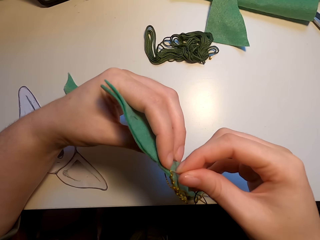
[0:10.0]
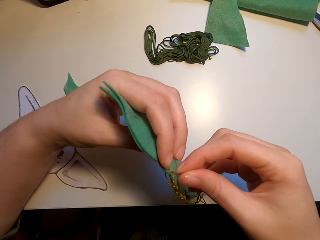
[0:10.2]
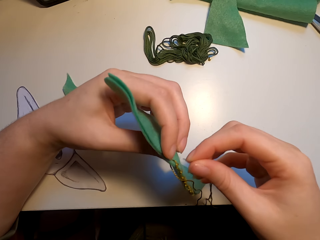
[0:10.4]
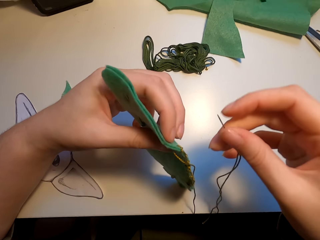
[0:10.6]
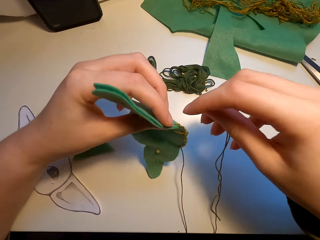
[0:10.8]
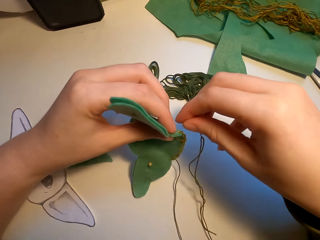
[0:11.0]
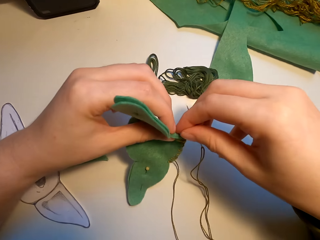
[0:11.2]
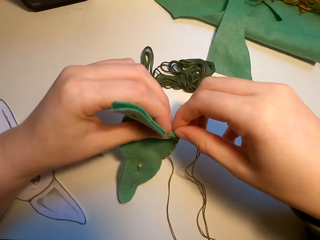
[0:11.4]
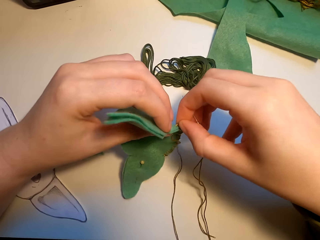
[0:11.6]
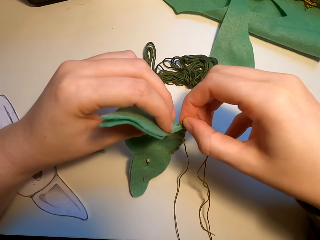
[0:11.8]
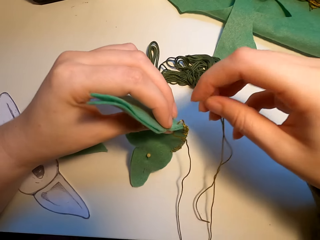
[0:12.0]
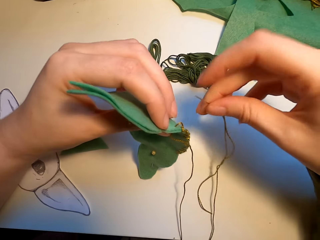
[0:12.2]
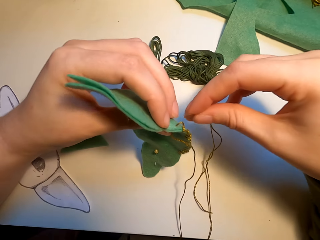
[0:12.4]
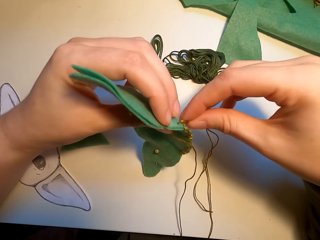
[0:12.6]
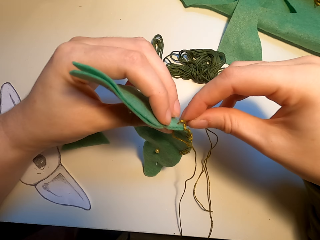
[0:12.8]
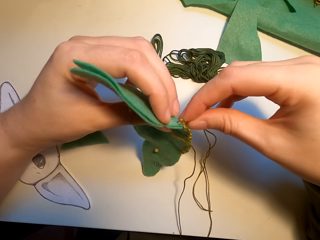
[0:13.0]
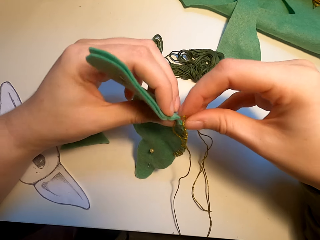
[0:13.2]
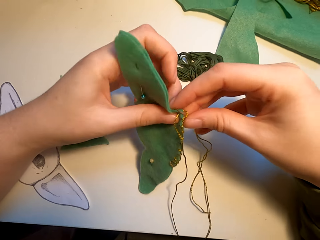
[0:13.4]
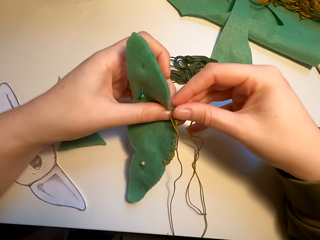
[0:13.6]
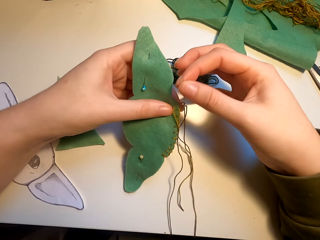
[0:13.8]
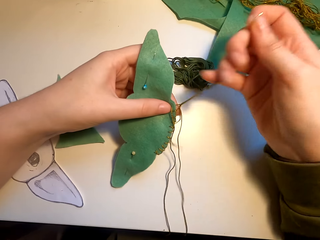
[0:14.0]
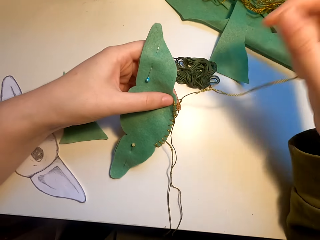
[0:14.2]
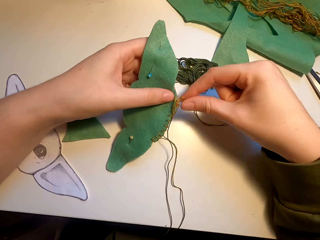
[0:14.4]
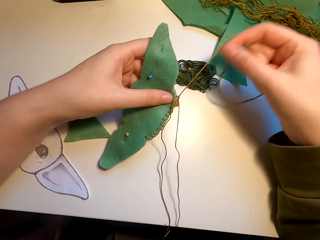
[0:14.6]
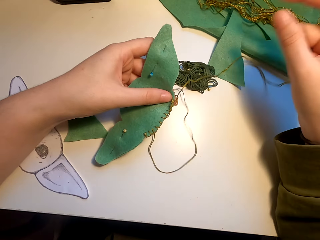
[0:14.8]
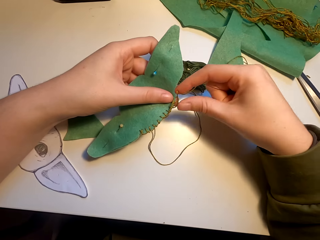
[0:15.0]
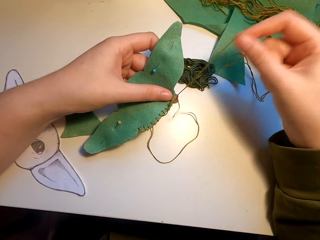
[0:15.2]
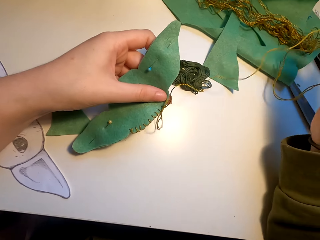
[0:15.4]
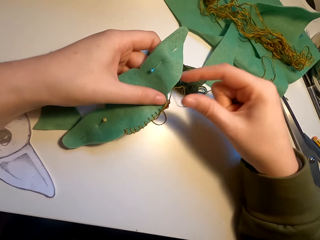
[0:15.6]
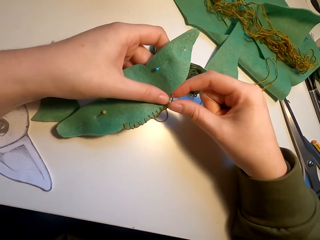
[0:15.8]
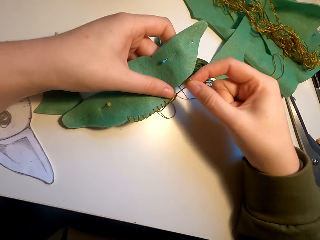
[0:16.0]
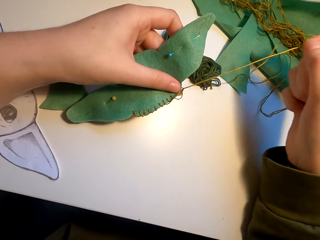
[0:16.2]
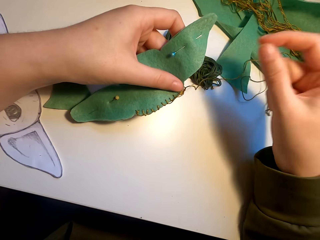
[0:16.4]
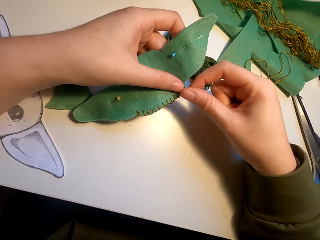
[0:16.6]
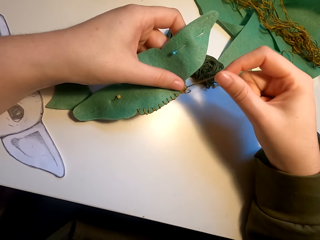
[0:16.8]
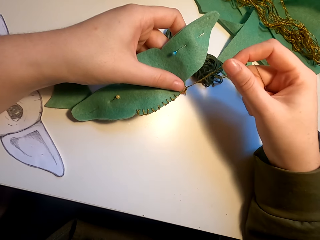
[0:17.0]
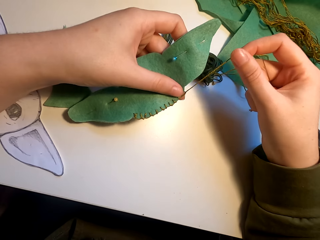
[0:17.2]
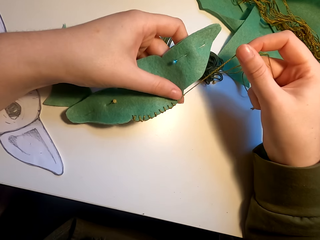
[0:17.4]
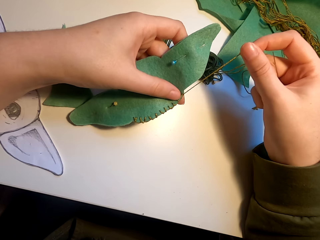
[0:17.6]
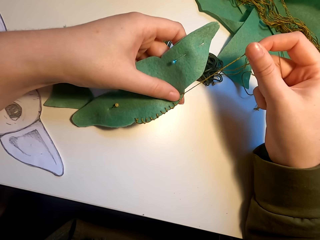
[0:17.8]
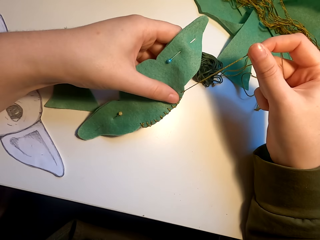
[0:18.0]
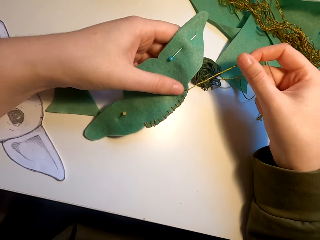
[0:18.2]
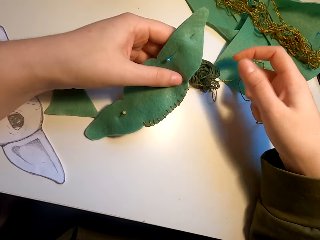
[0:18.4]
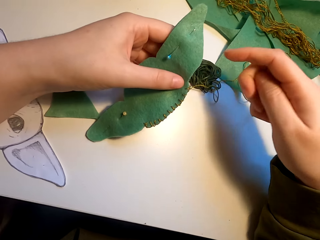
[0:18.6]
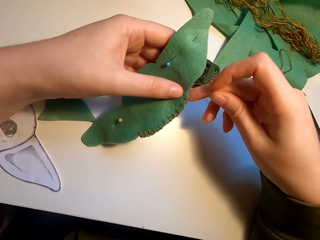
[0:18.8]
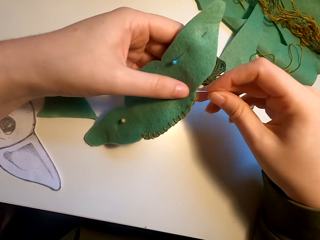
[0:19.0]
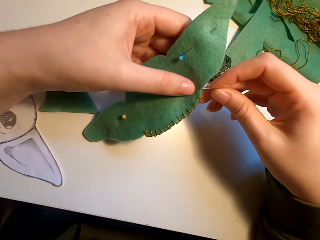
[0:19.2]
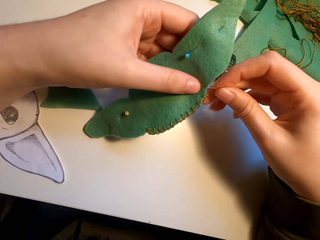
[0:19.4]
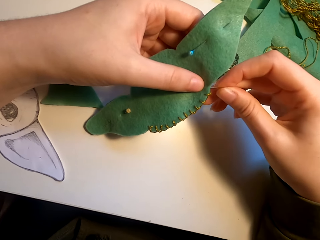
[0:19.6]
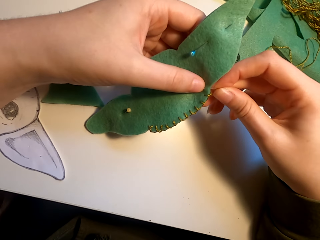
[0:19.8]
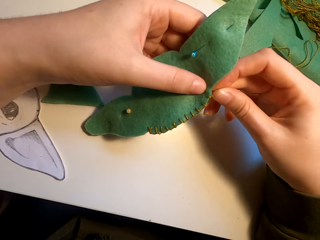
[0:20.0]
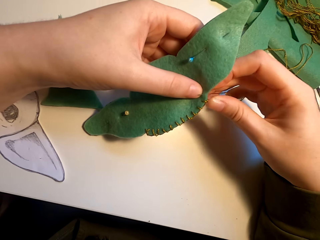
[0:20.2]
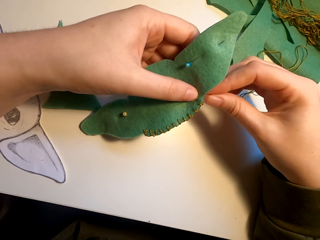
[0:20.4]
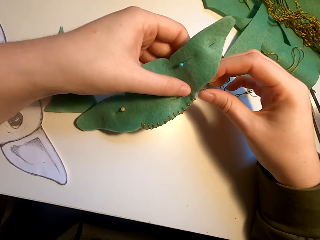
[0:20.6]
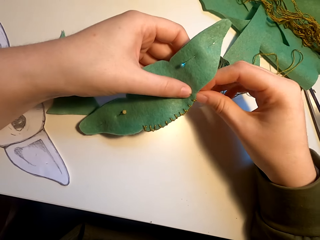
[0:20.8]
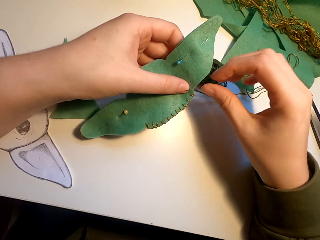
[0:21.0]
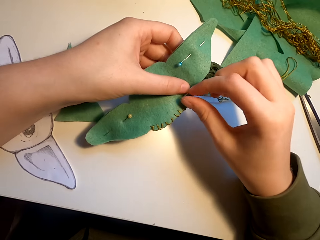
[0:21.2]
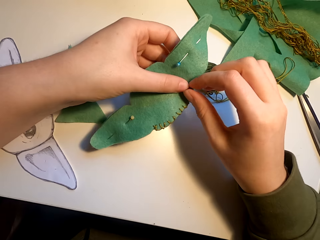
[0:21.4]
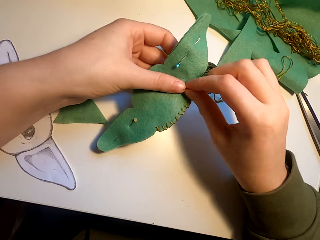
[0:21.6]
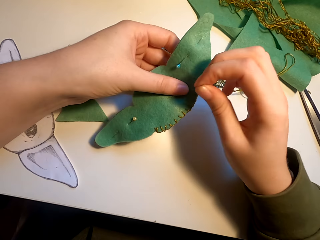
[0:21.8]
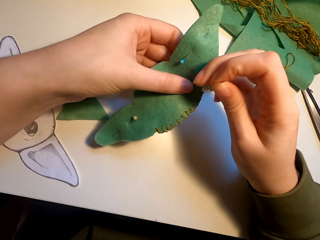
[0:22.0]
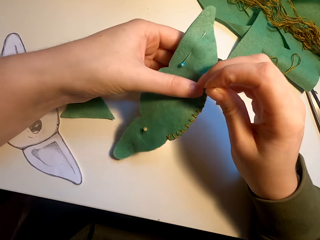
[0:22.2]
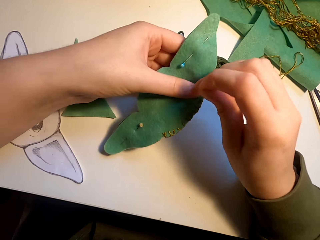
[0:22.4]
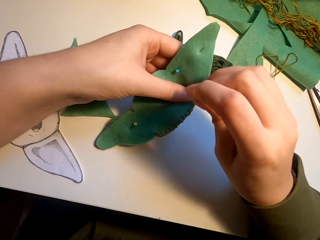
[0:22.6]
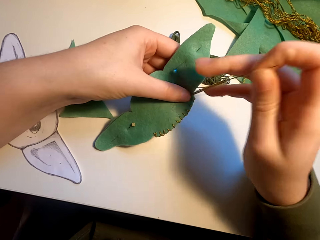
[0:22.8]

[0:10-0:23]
The camera wearer straightens the thread. They sew the fabric, stretch the thread, and sew the fabric with a needle.

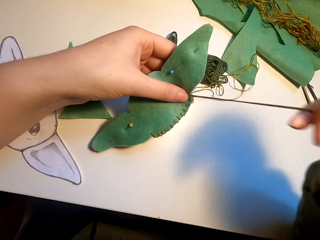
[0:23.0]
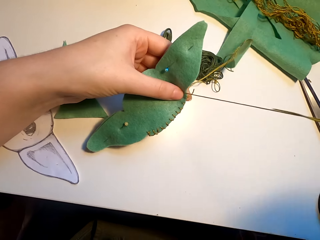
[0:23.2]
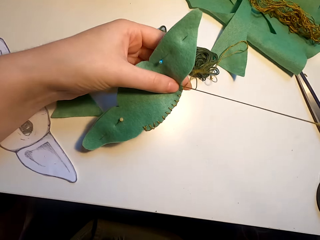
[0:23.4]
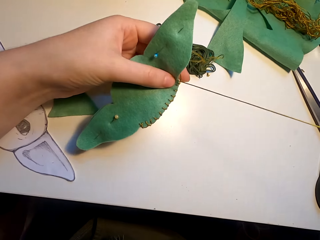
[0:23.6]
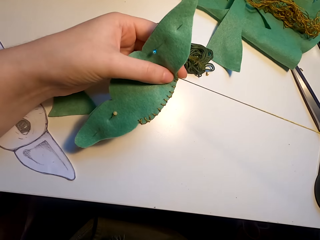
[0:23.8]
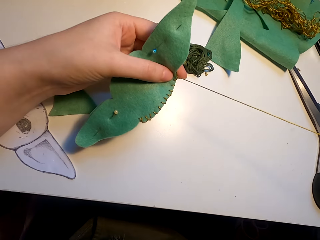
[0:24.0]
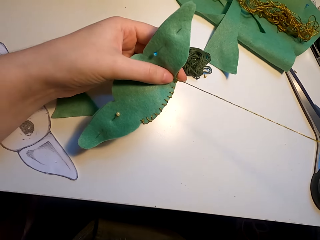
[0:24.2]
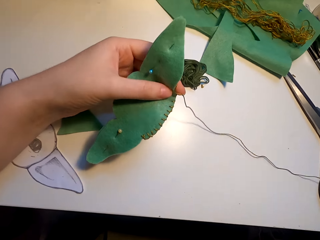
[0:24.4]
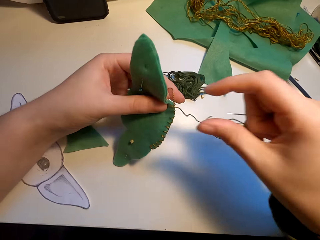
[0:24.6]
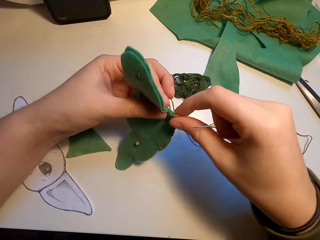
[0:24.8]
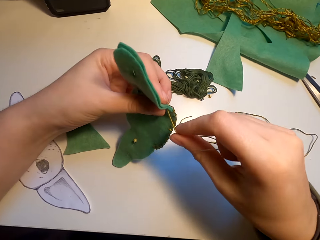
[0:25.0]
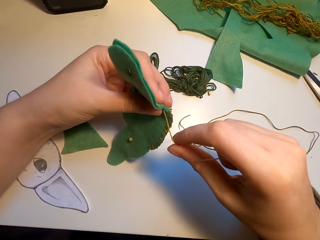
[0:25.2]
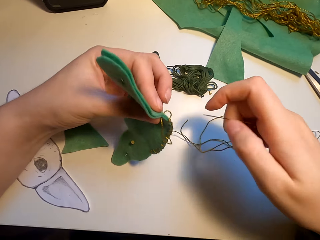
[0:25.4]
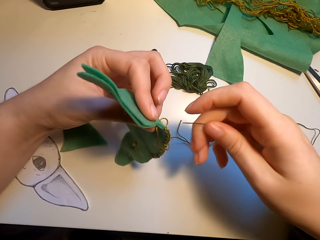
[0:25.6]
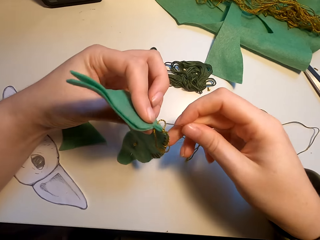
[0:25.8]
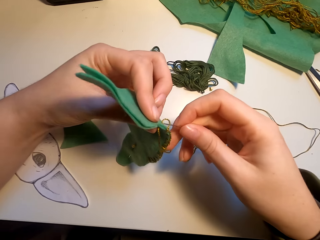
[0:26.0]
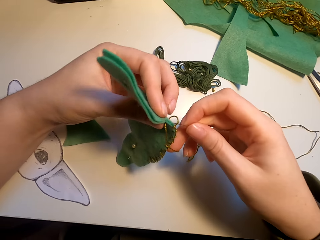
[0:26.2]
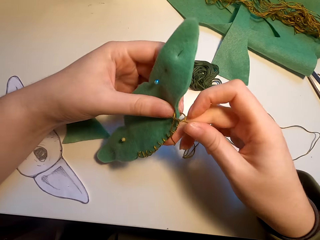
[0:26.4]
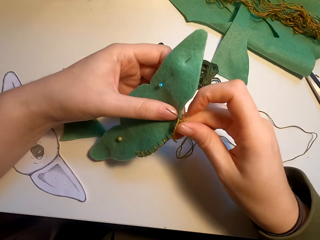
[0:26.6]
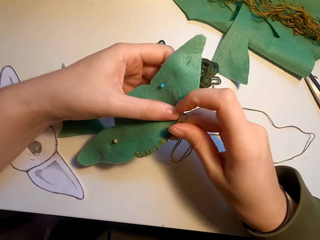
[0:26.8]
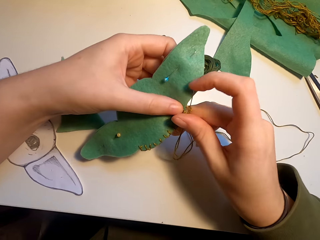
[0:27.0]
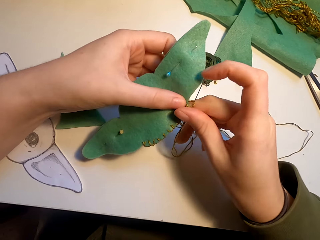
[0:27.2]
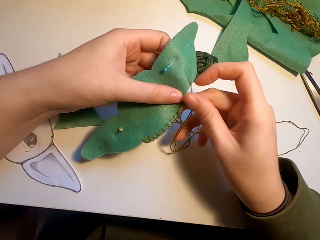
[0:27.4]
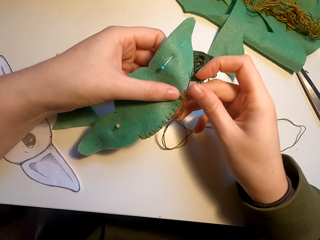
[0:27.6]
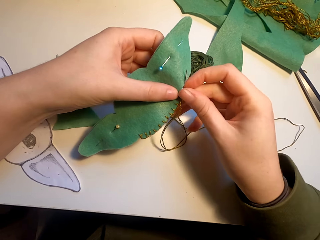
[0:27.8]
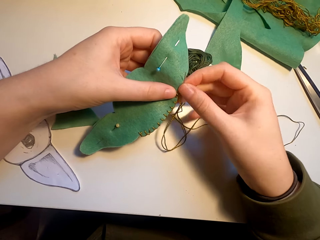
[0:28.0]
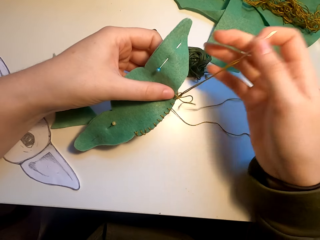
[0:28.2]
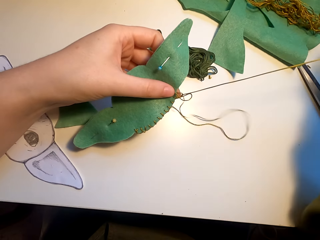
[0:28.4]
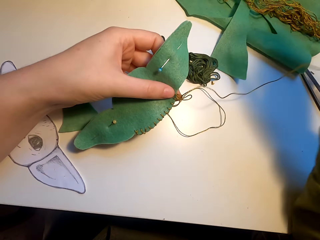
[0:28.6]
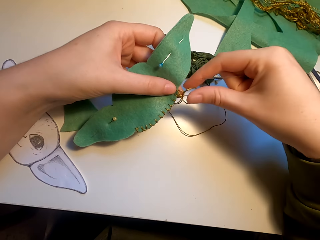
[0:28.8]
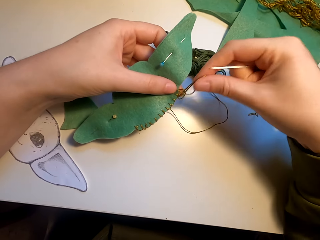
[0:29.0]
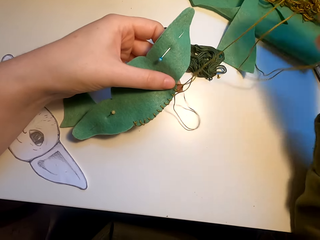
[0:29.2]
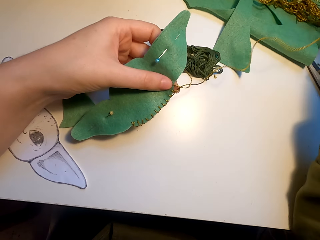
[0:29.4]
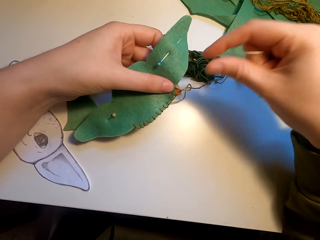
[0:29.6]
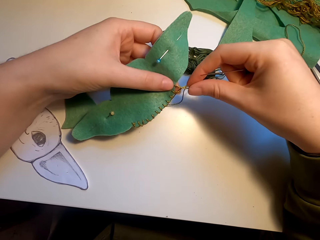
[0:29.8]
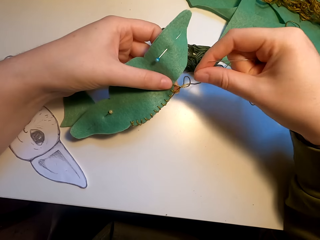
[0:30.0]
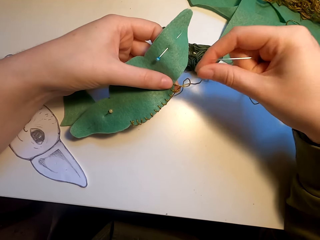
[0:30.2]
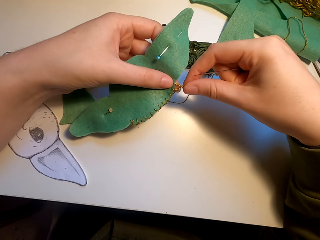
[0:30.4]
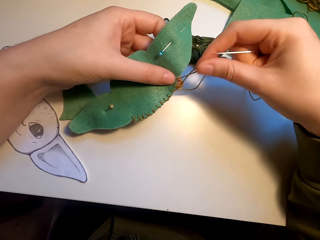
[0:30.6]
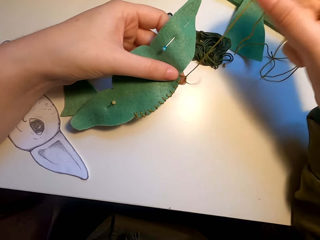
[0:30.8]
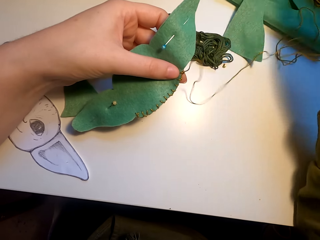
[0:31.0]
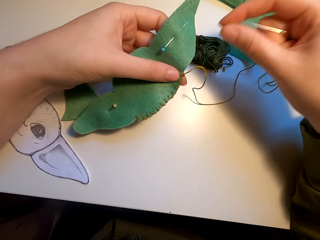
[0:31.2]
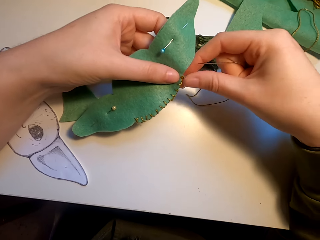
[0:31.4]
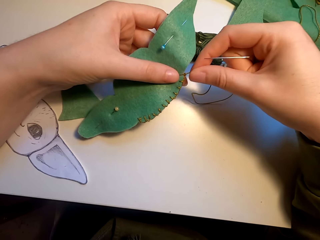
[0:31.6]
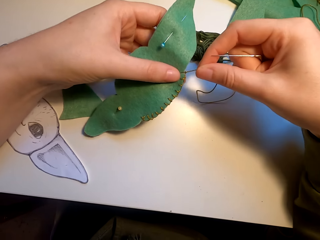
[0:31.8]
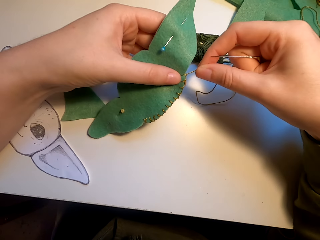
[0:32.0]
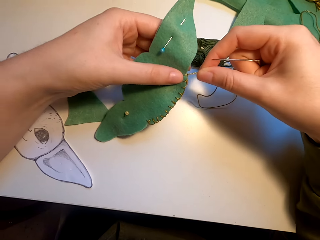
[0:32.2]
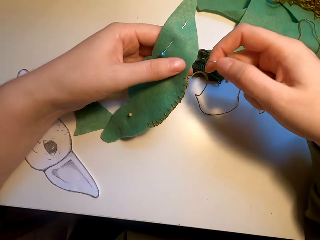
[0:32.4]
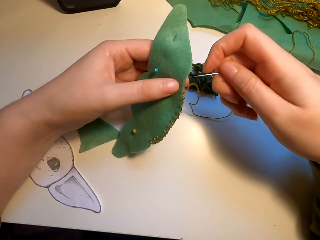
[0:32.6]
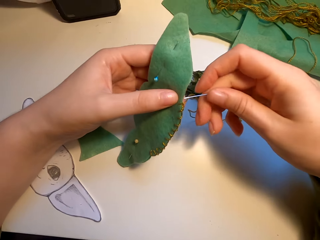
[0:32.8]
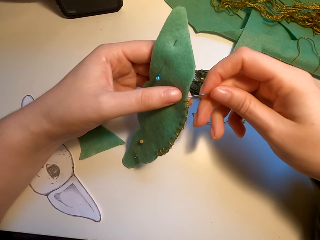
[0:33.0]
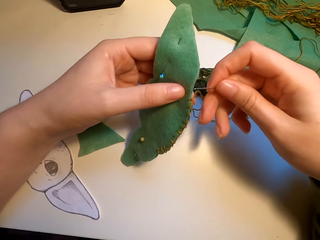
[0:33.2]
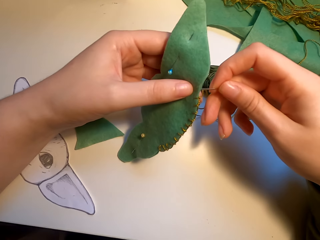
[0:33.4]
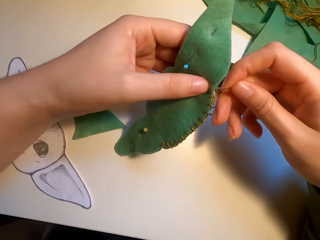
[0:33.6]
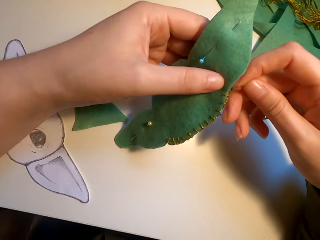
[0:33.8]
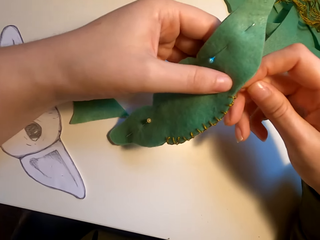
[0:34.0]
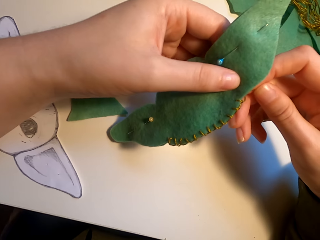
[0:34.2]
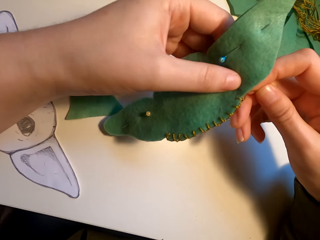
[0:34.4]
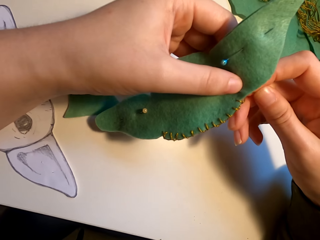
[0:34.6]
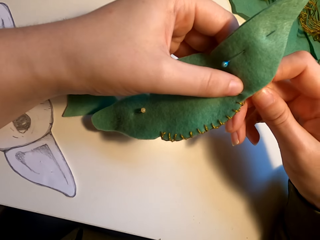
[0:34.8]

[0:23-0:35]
The camera wearer turns the thread. They sew the fabric with a needle, stretch the thread, and sew the fabric.
